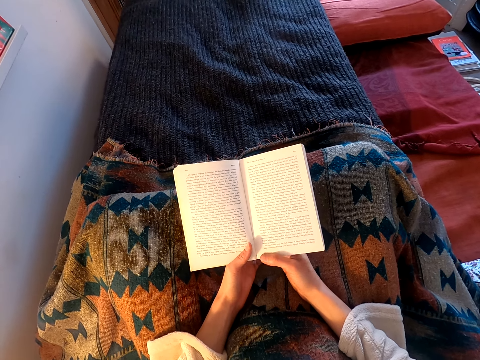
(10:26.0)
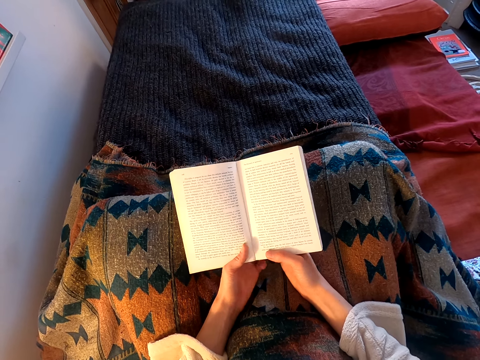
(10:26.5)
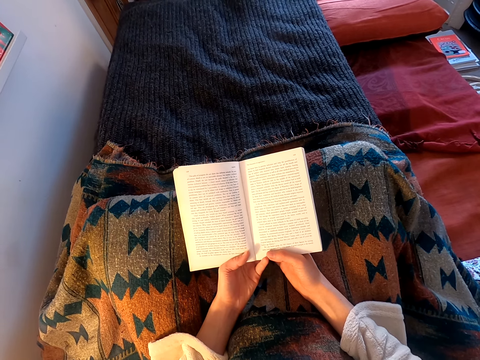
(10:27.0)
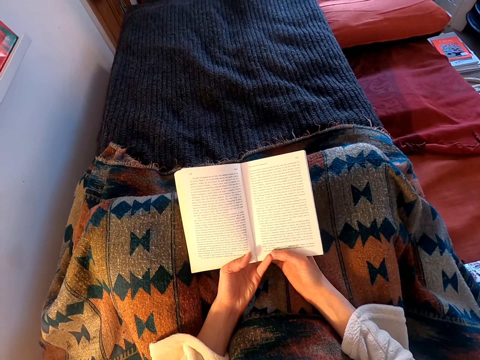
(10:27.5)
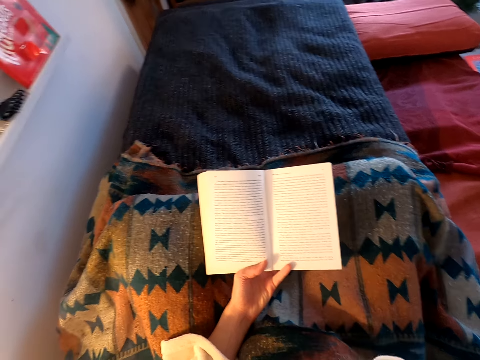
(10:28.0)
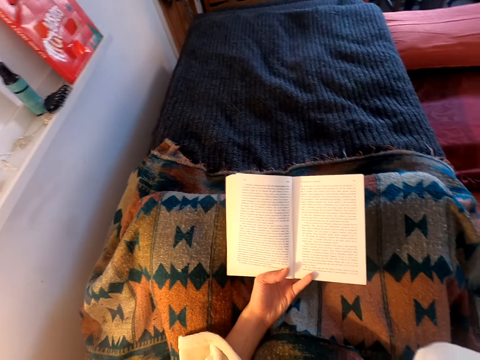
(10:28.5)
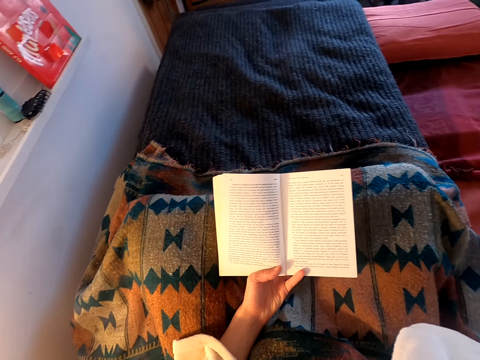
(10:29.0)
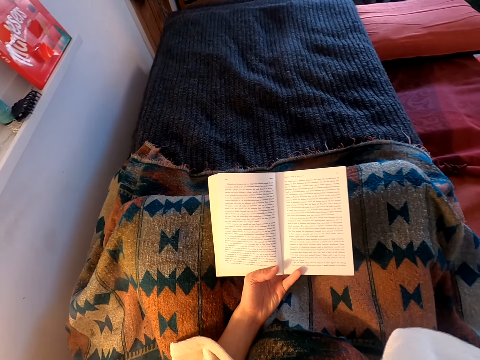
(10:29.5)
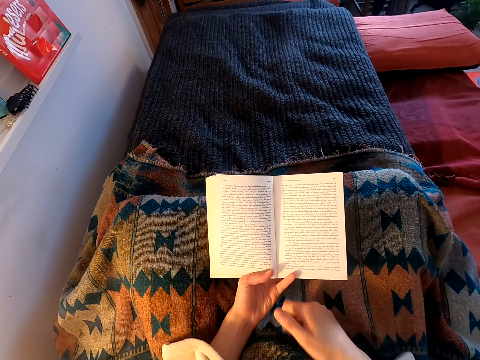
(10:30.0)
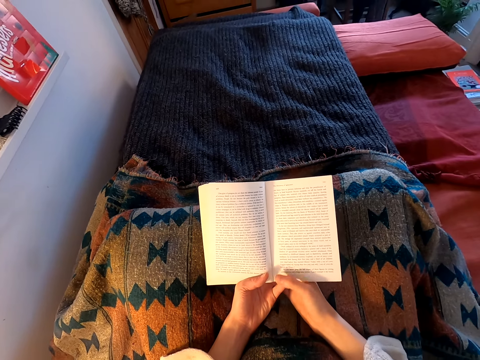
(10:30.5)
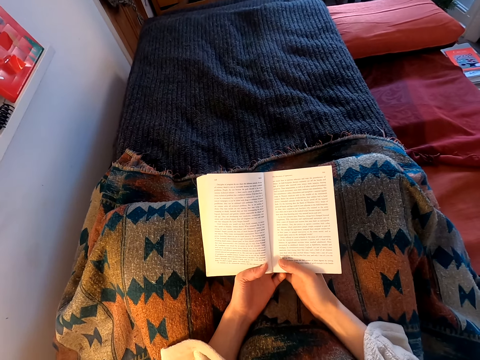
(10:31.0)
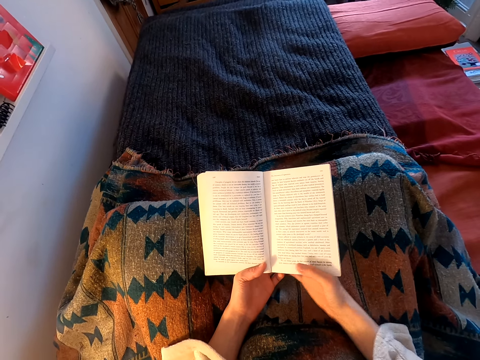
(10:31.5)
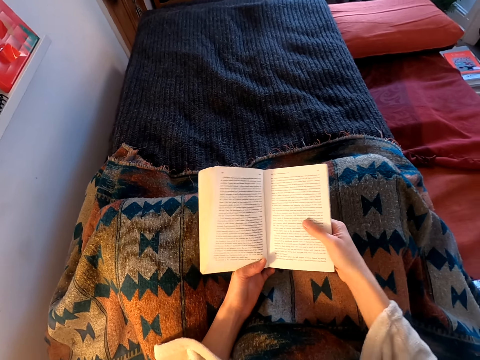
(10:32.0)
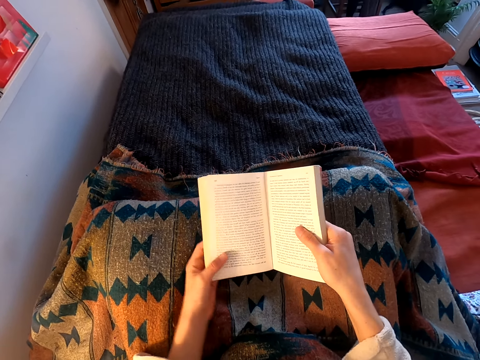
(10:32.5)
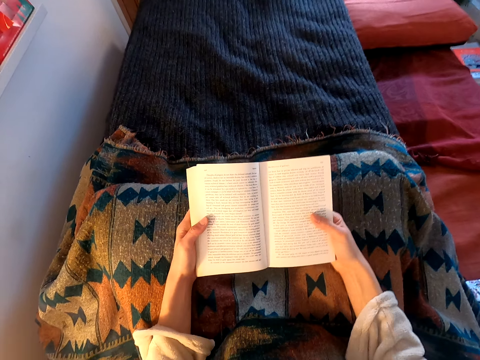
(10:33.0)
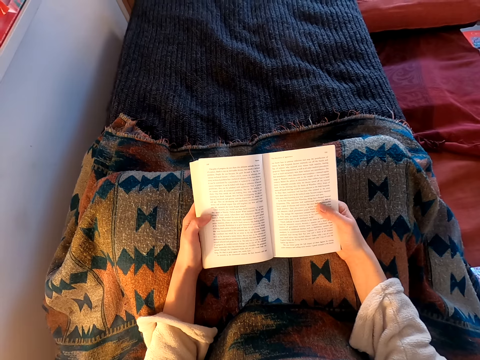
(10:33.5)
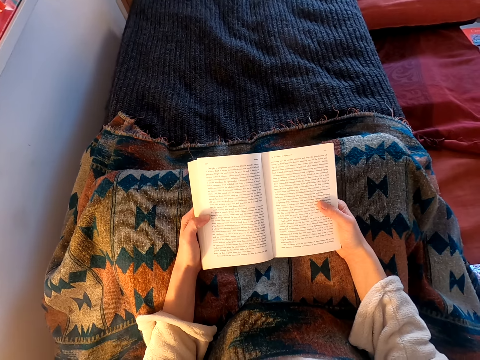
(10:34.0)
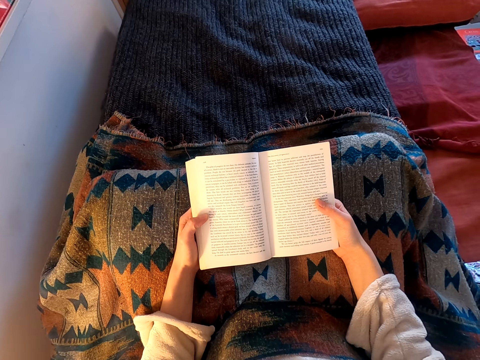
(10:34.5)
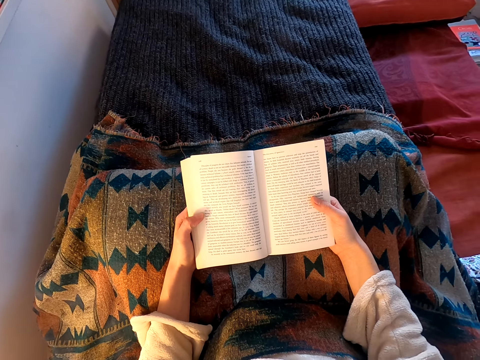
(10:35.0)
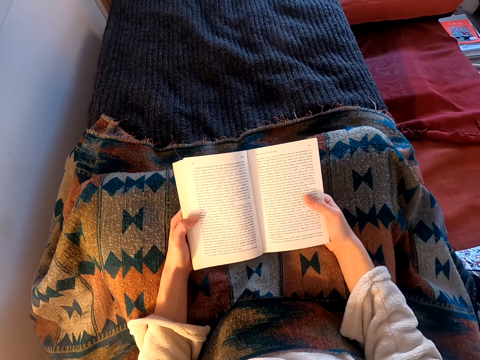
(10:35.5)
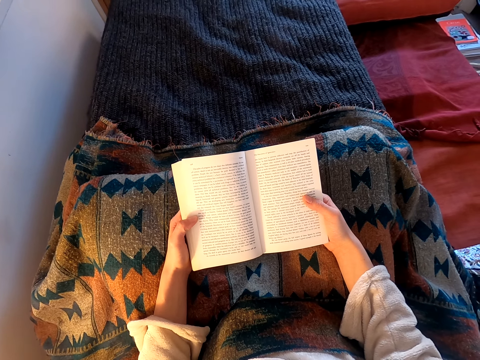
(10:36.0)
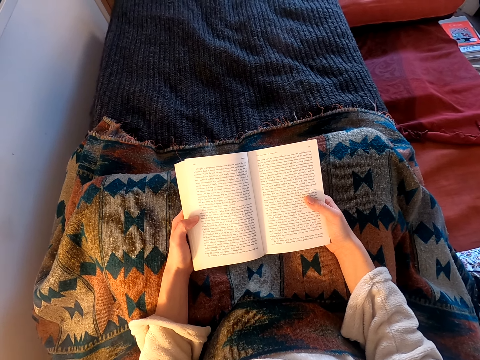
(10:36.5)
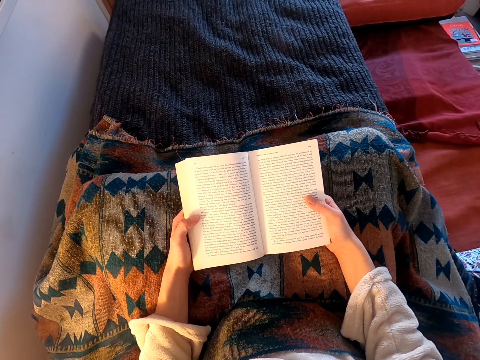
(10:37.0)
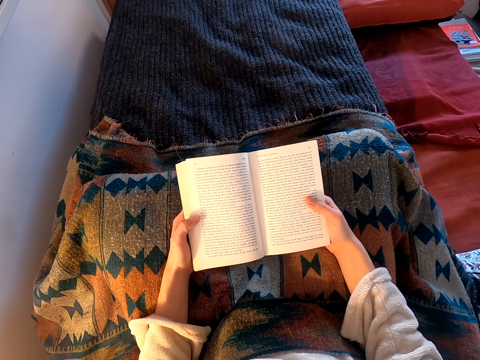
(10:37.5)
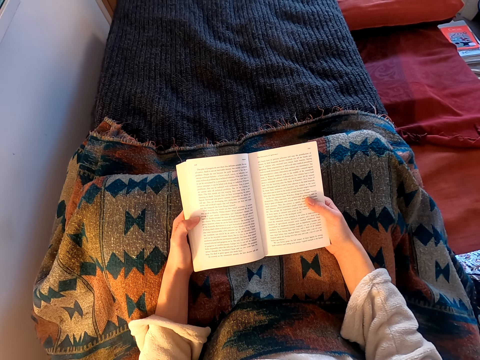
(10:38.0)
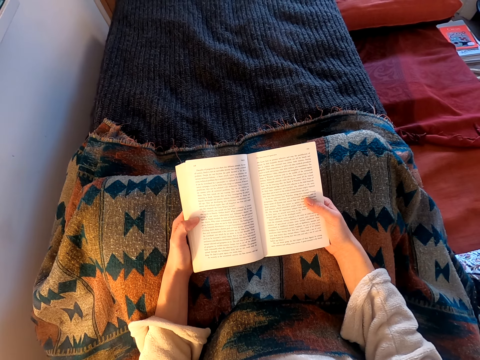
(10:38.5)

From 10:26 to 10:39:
The camera wearer moves hands. She lifts her hand, puts down her hand and reads the book.

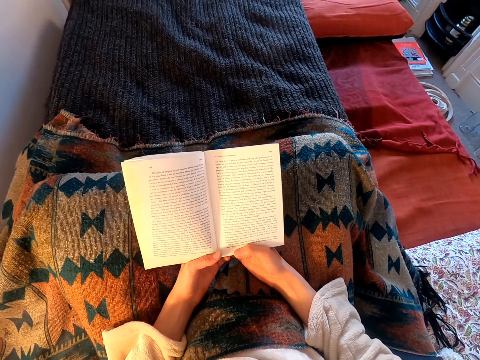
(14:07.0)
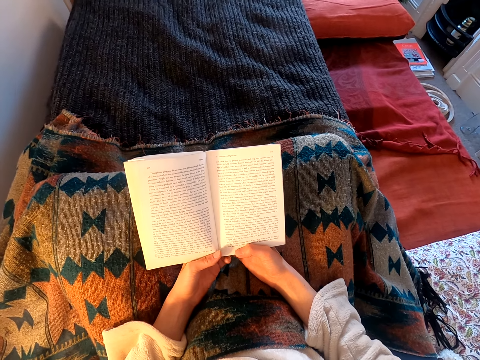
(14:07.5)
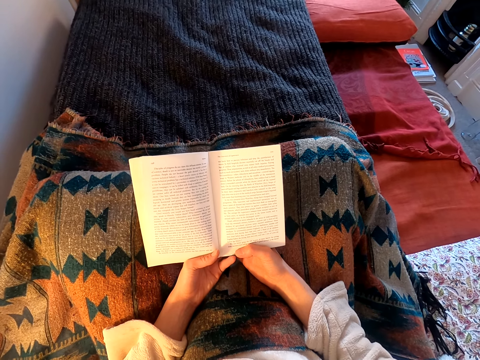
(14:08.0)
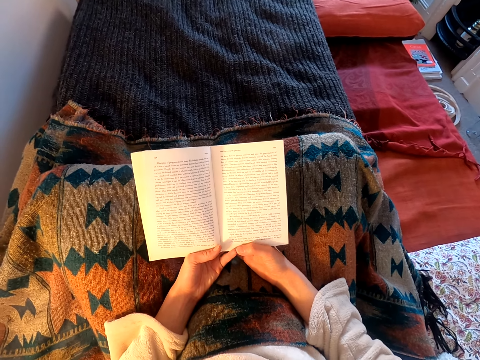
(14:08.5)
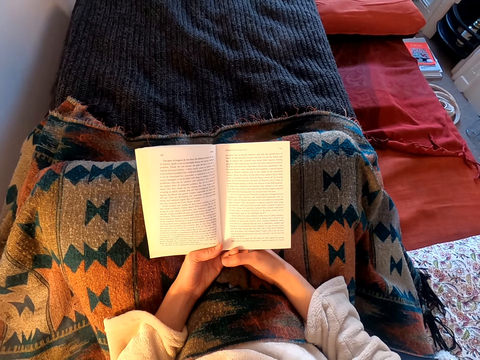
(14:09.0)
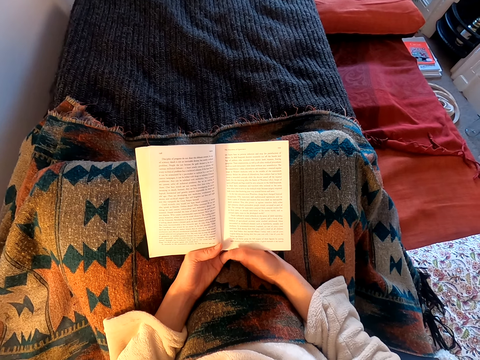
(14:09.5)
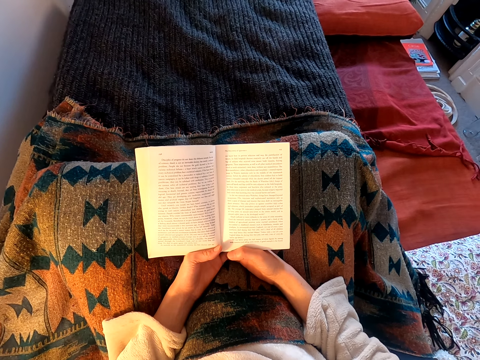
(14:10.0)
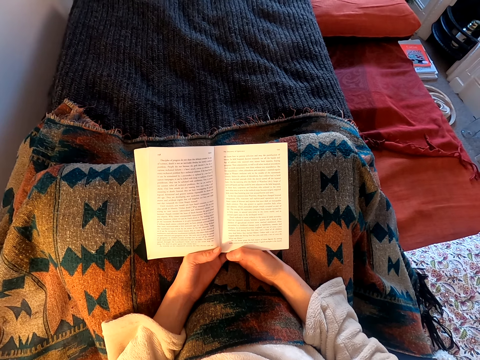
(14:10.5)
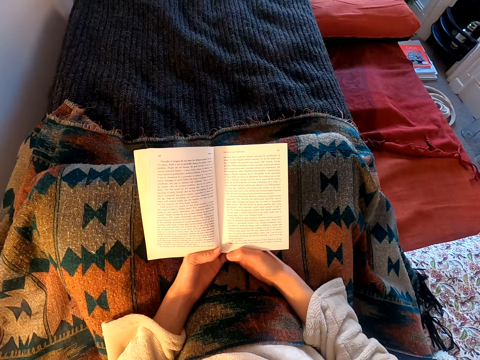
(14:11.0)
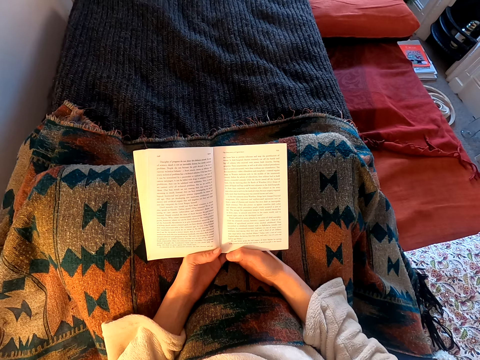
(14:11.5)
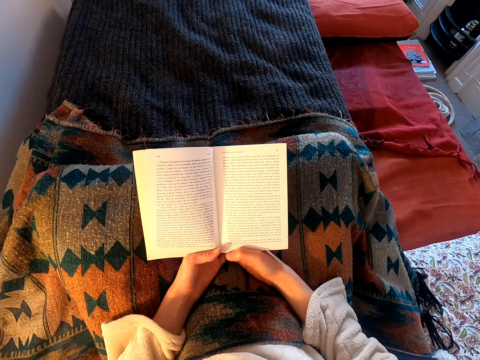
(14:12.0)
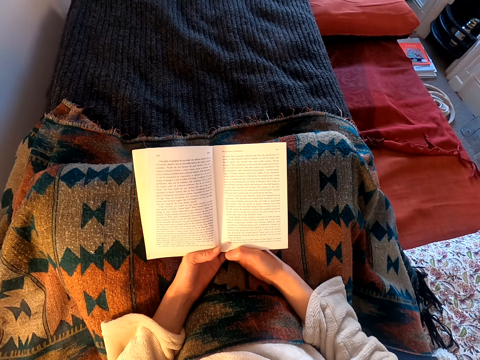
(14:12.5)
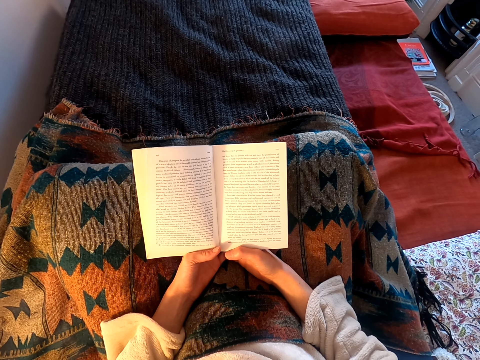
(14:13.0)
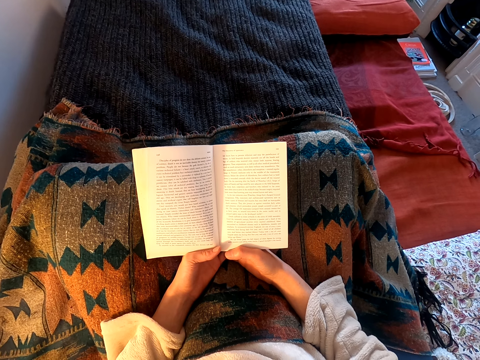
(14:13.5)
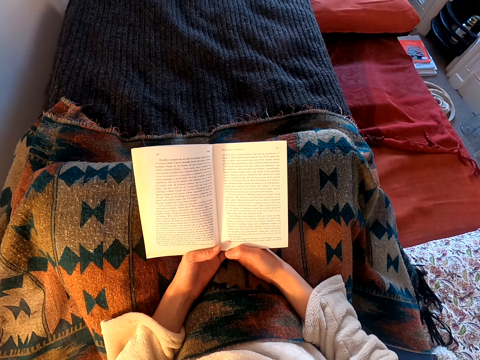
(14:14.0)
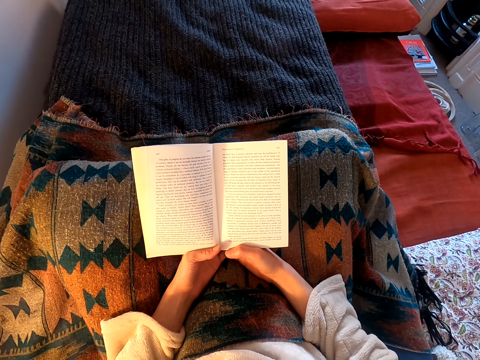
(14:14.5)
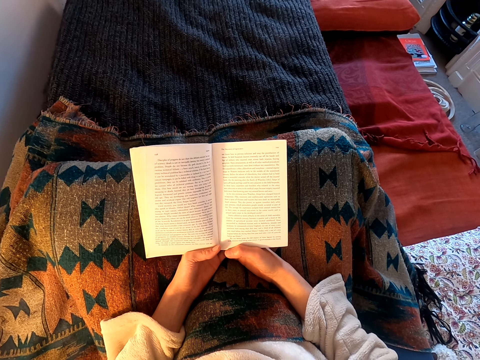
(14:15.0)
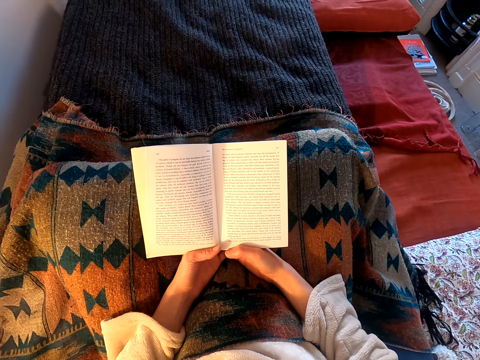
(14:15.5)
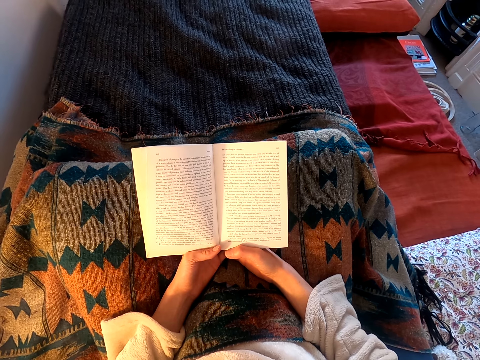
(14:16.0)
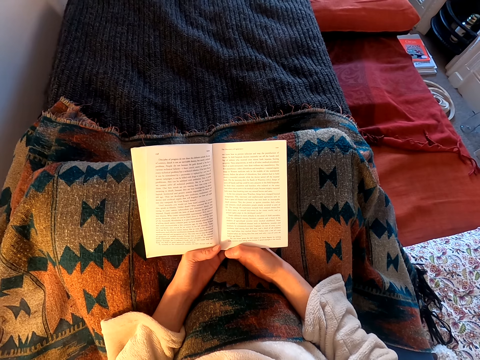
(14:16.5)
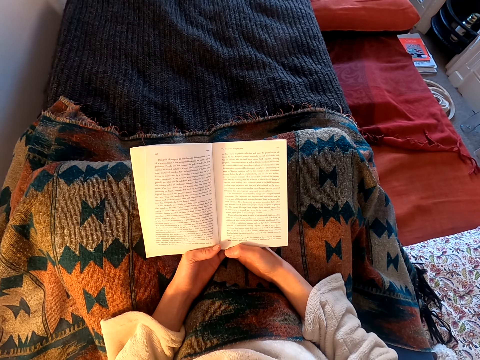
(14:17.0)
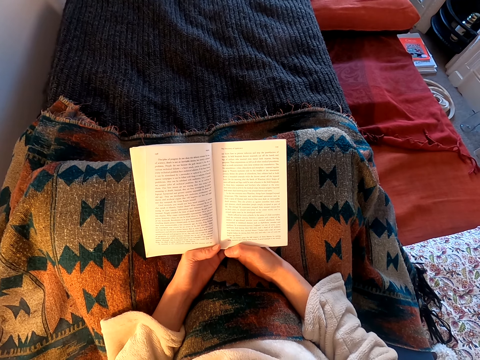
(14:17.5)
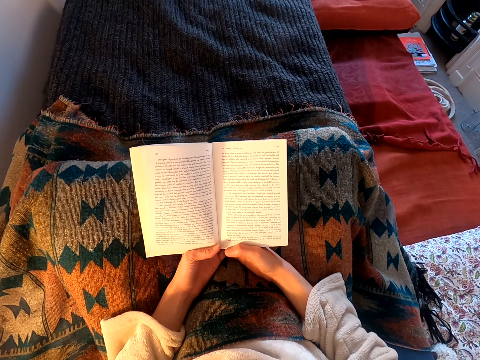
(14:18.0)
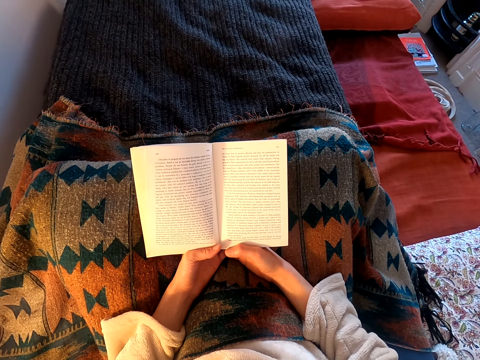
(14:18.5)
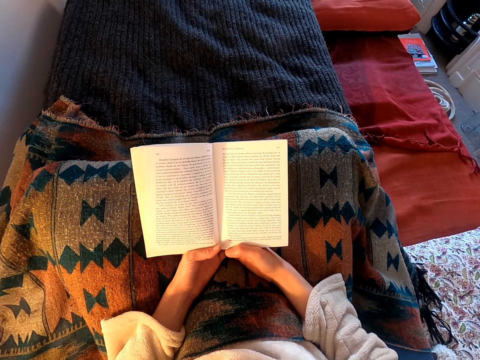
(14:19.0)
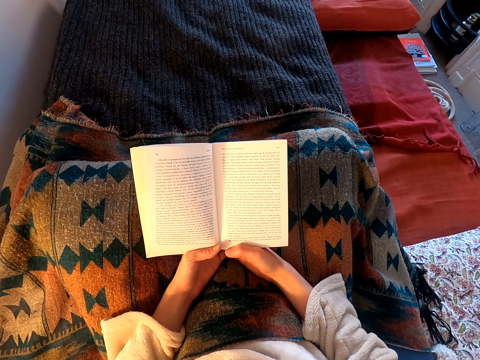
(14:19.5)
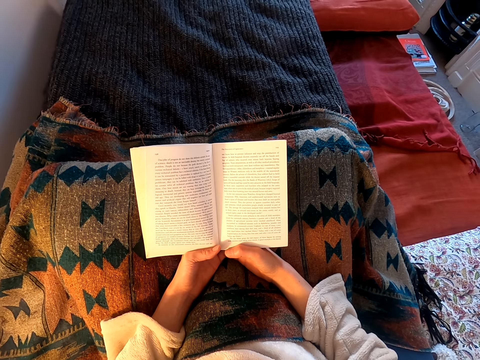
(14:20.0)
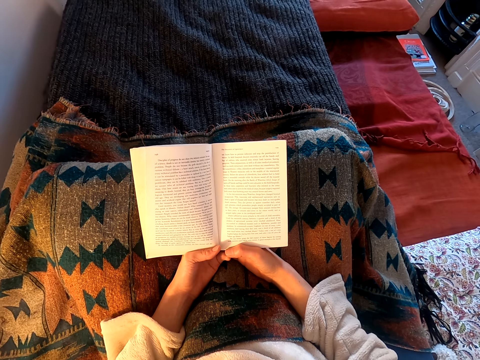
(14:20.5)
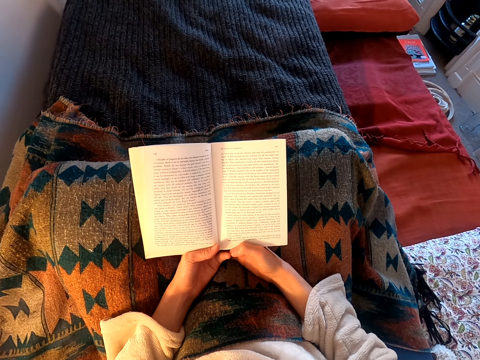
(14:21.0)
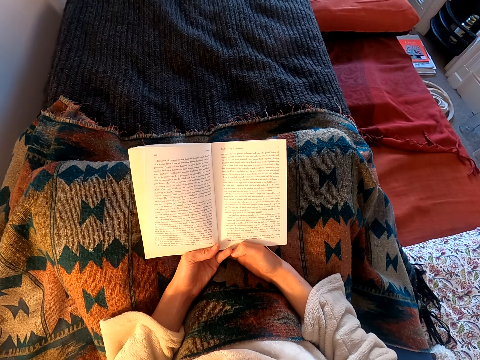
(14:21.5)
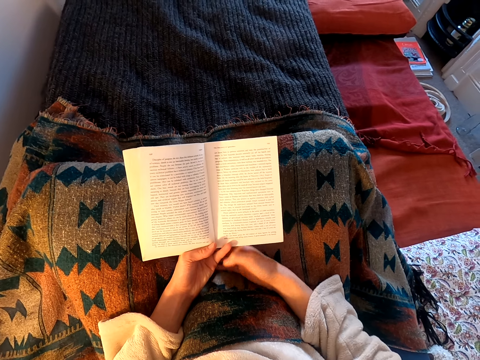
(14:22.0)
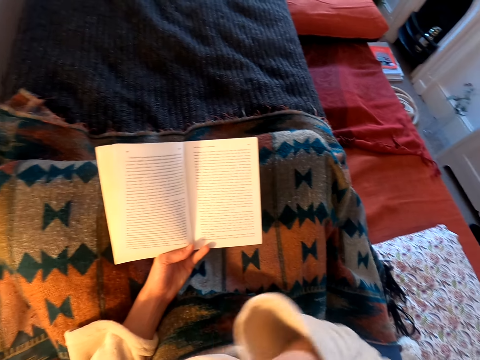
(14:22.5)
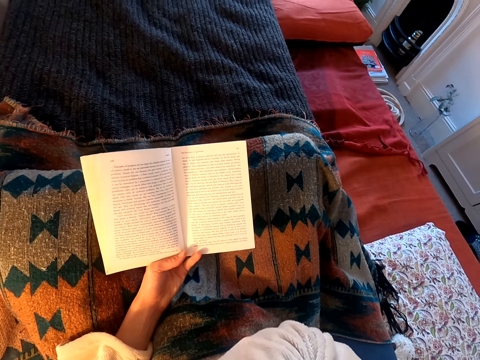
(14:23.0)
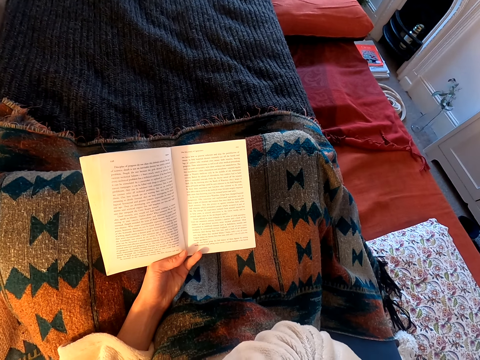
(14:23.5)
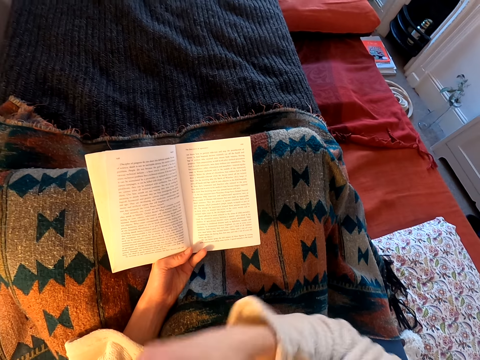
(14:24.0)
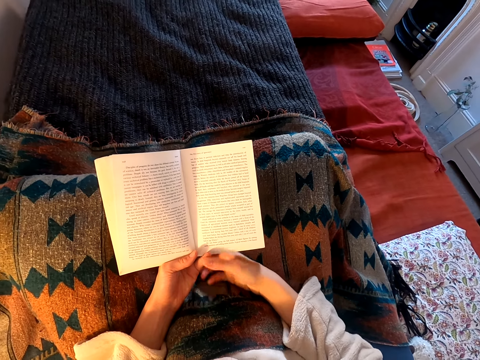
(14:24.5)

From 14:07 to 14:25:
The camera wearer moves her fingers. She reads the book. She moves her hands, lifts her hand and puts down her hand.
